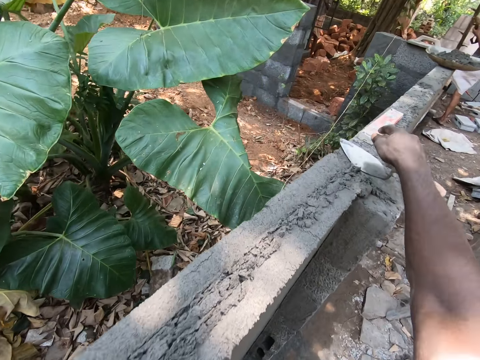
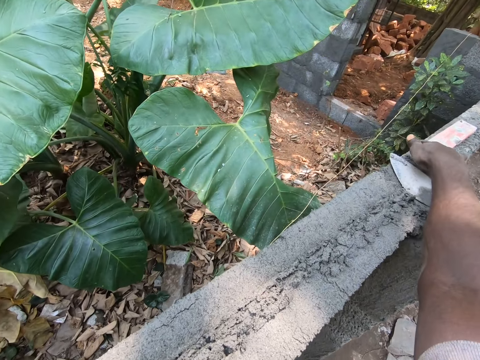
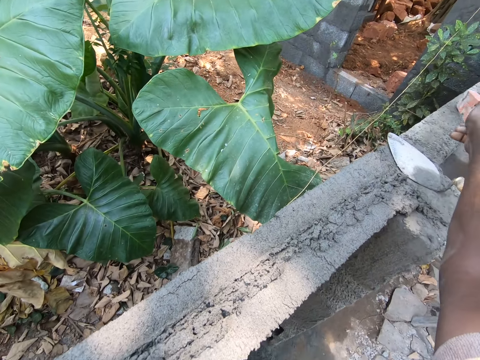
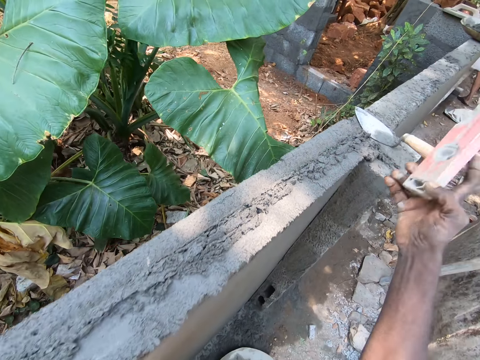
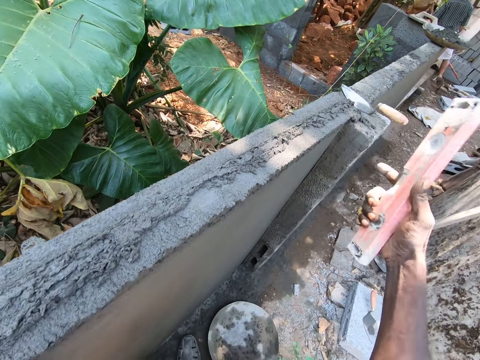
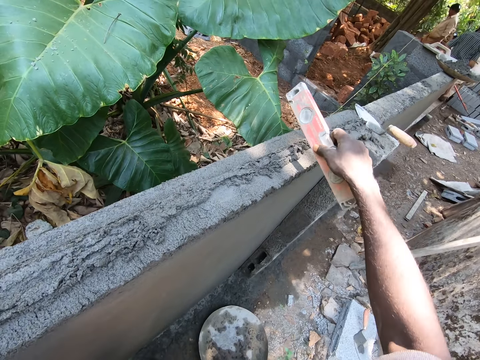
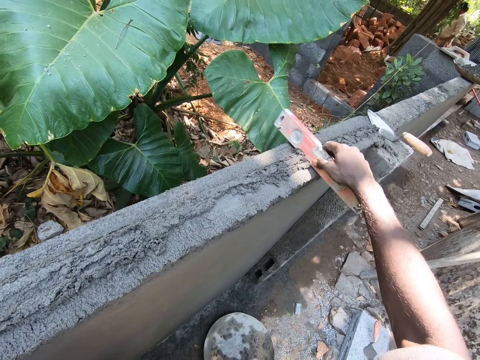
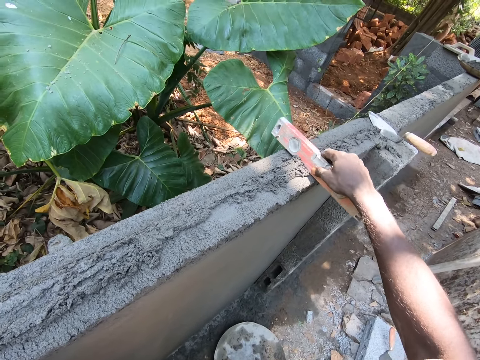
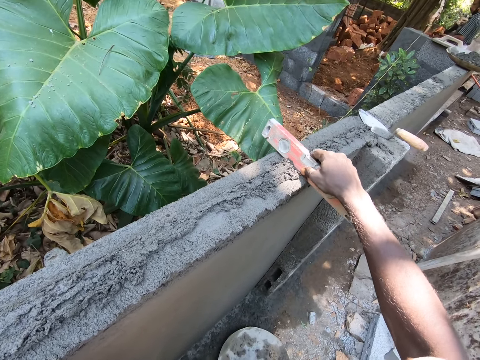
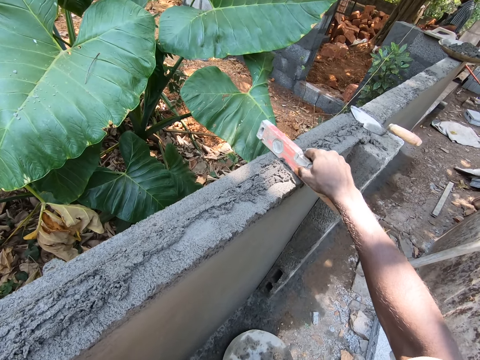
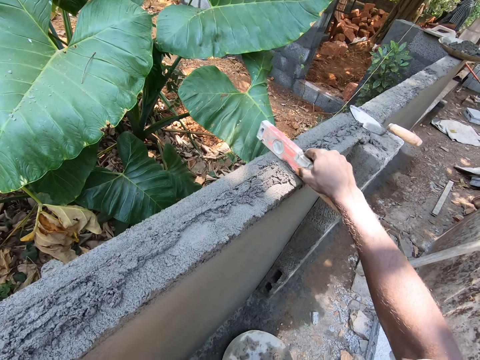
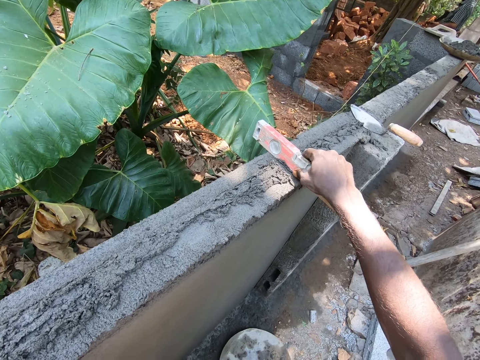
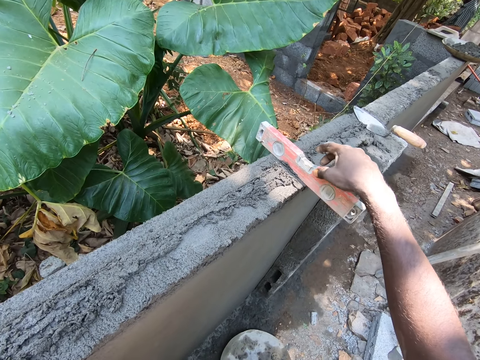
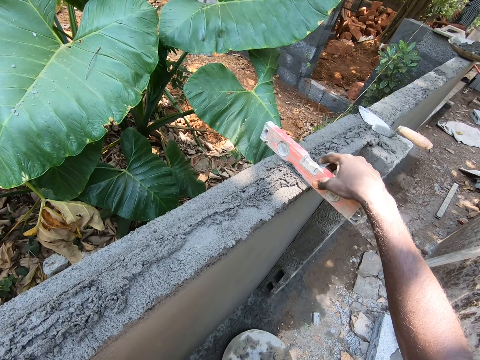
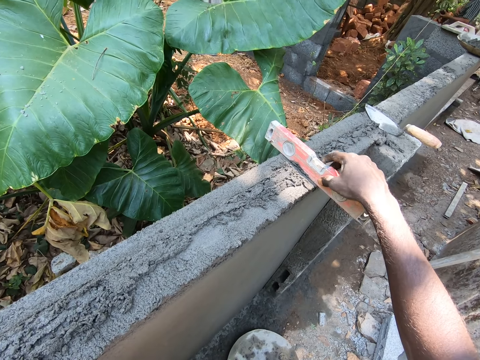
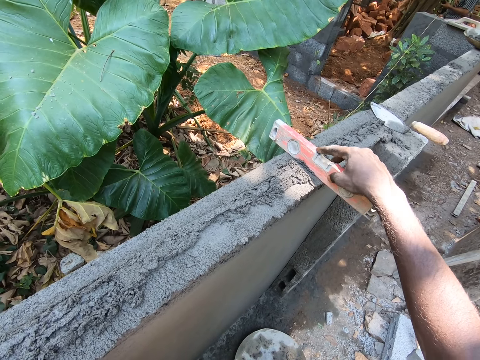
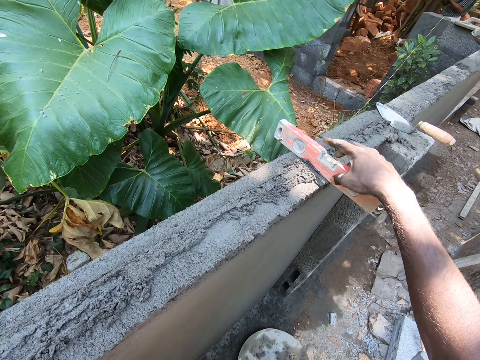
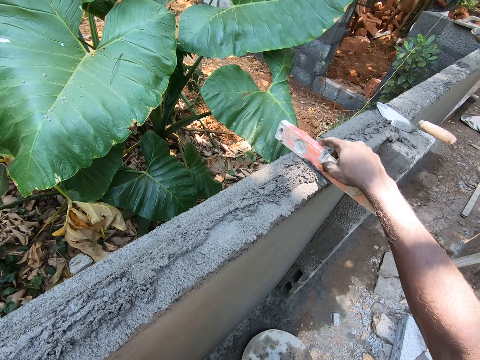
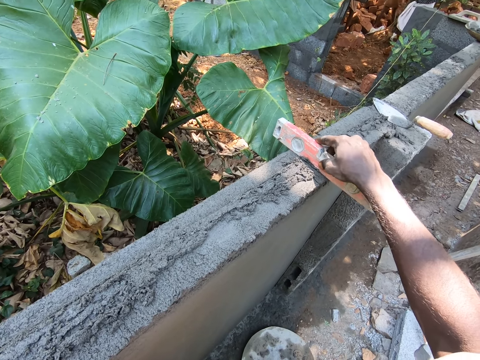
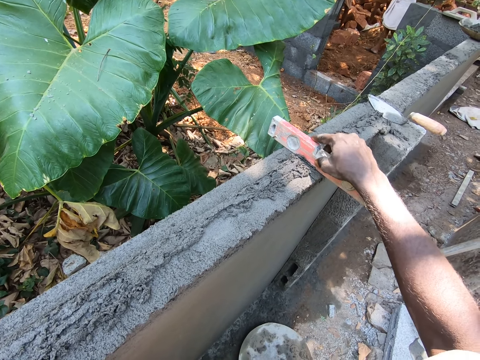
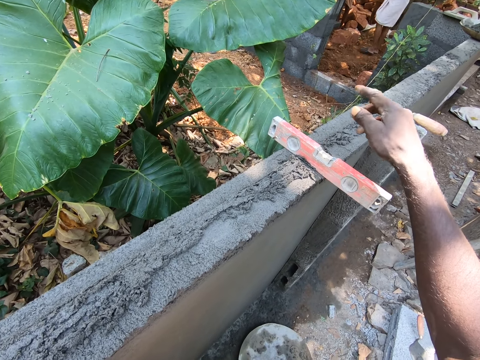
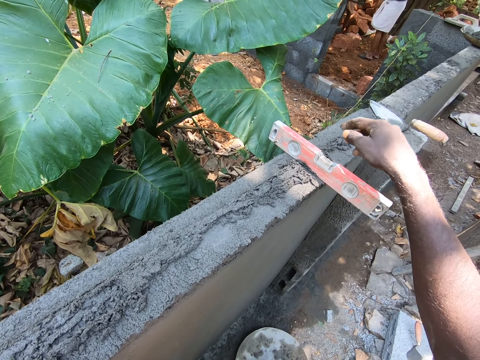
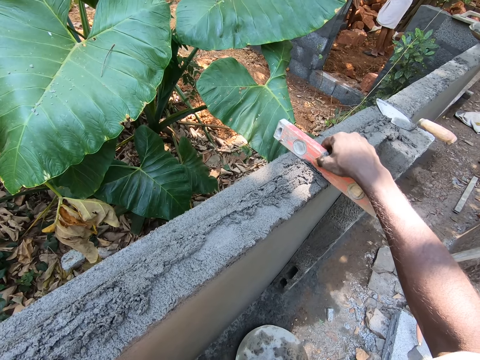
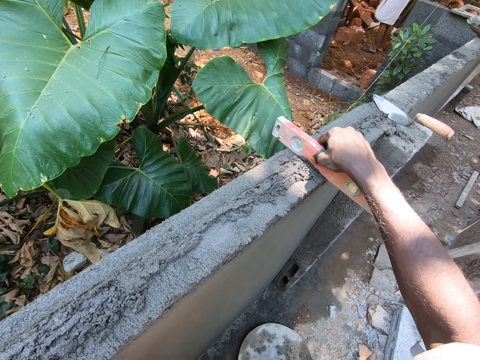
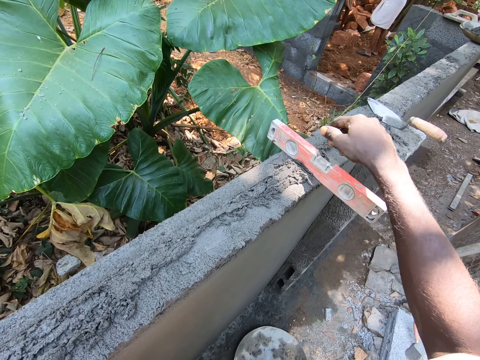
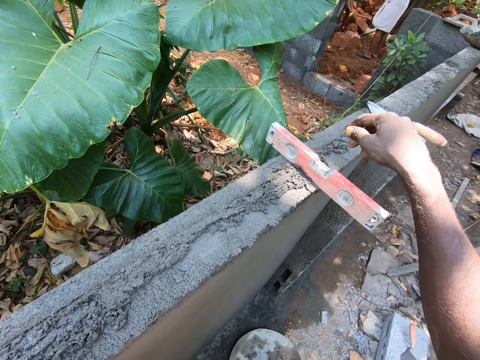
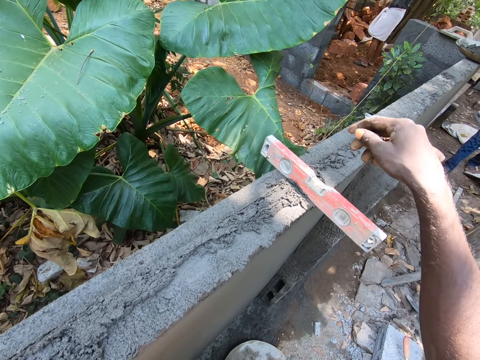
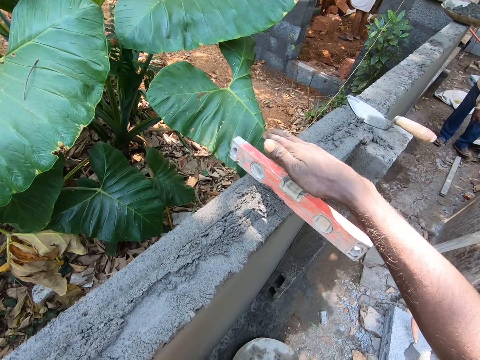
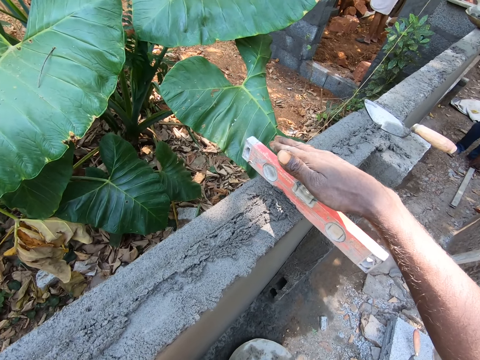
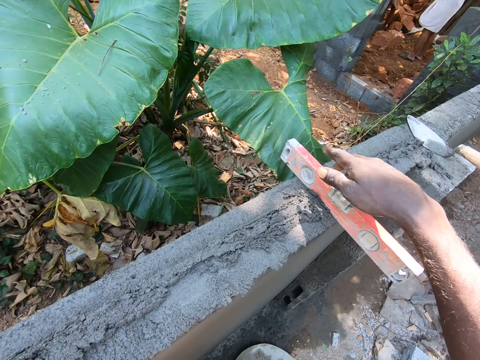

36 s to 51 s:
The camera wearer picks up a level from the wall. They align the cement. They rub the level on the wall, look at the level on the wall, adjust the level on the wall, rub the level on the wall, and look at the level on the wall.

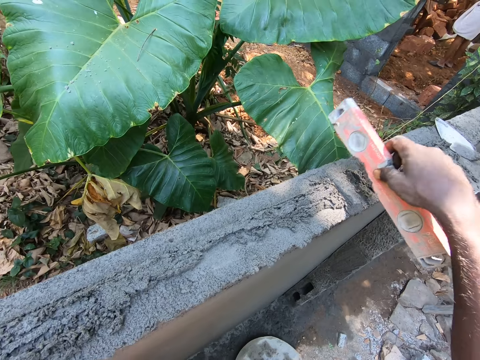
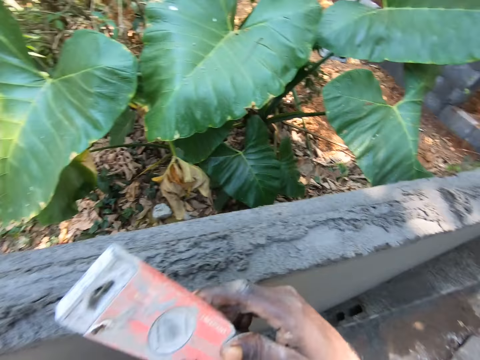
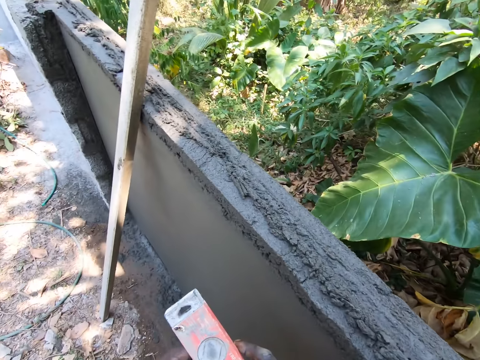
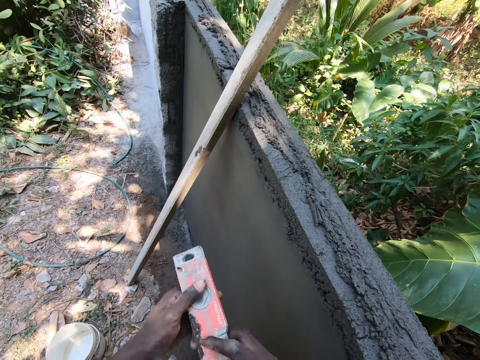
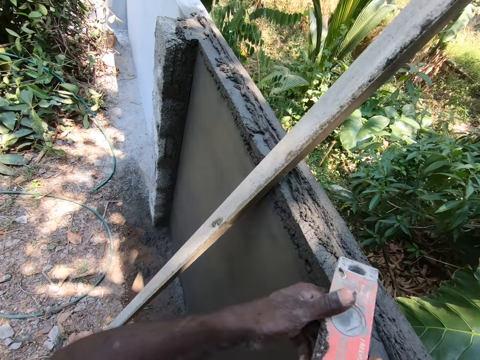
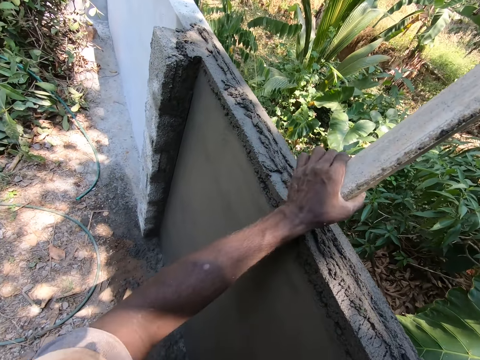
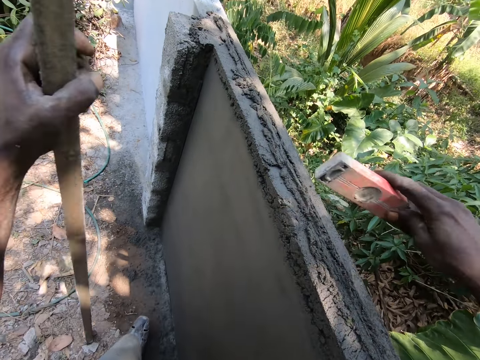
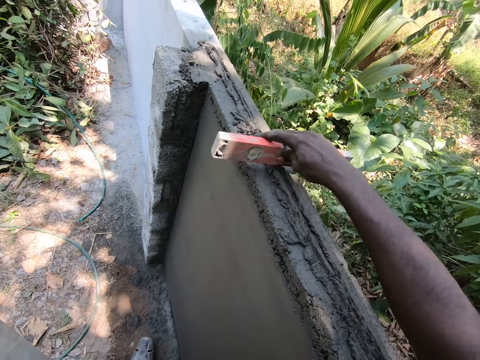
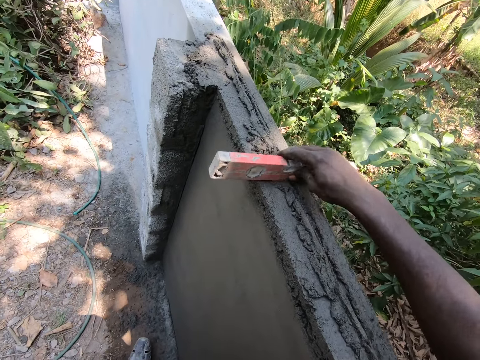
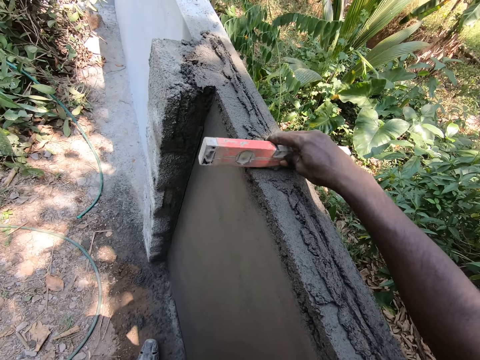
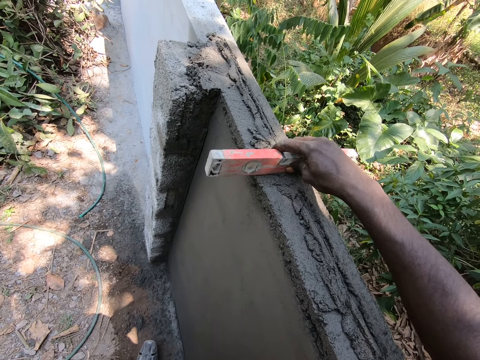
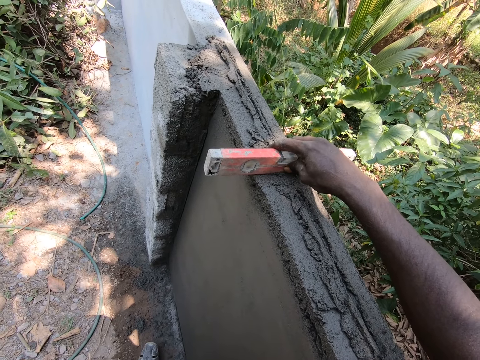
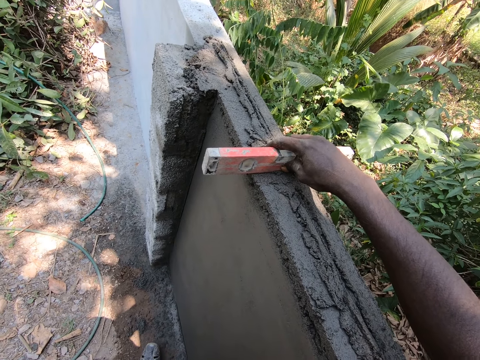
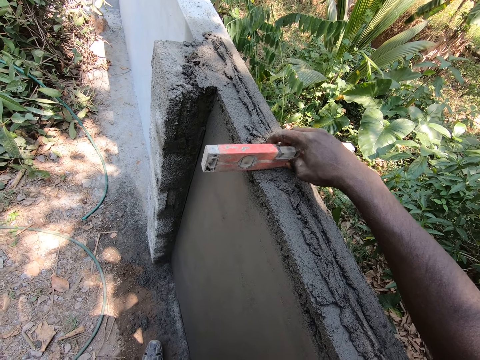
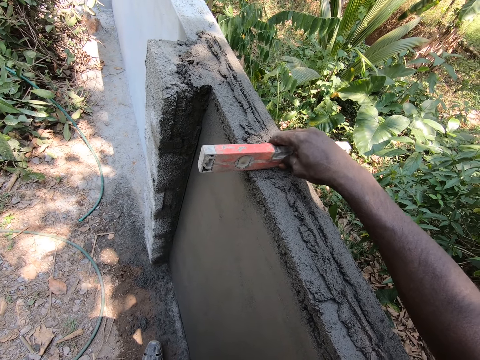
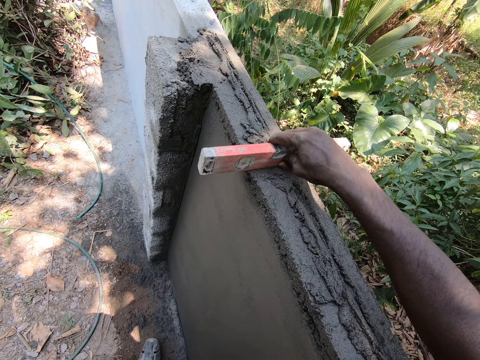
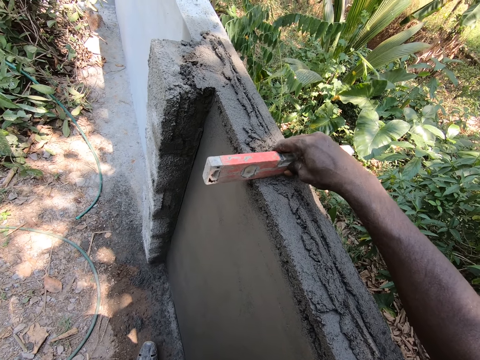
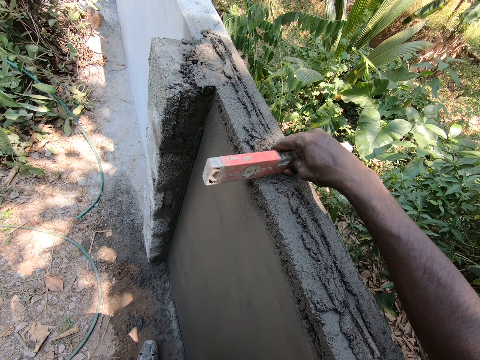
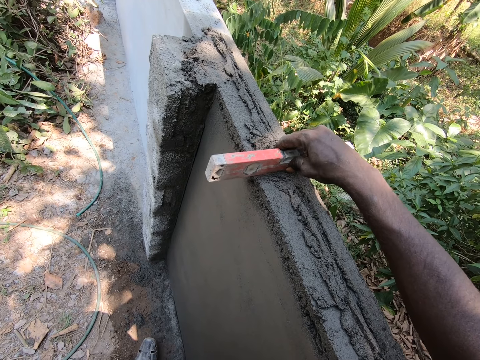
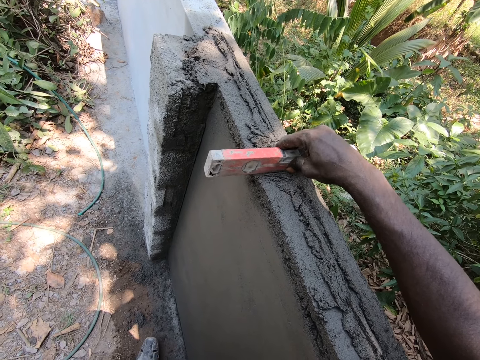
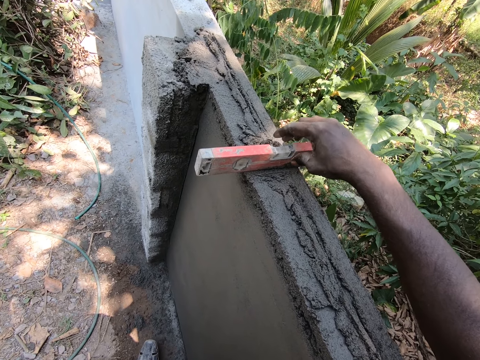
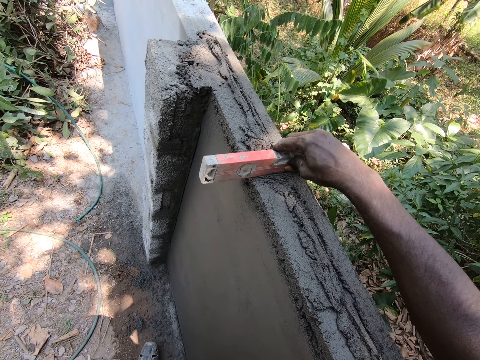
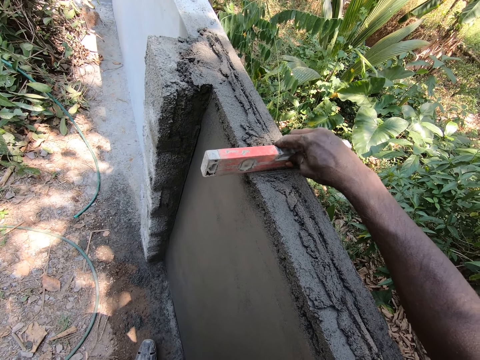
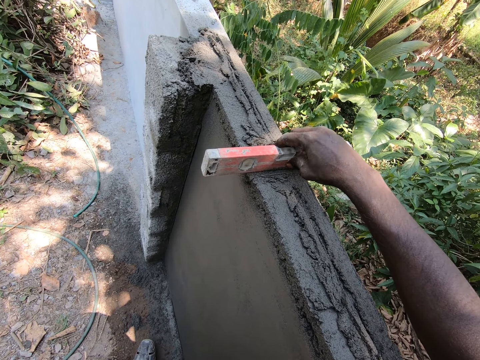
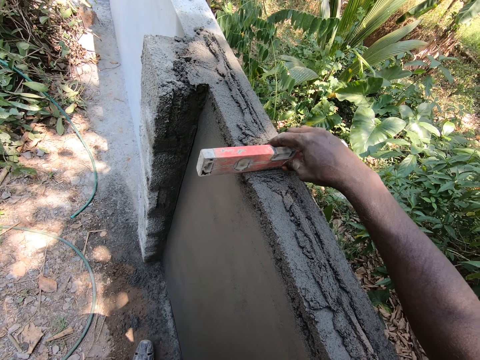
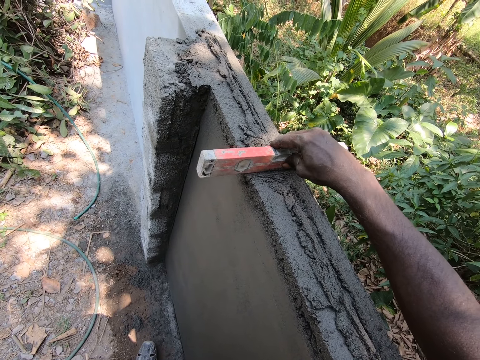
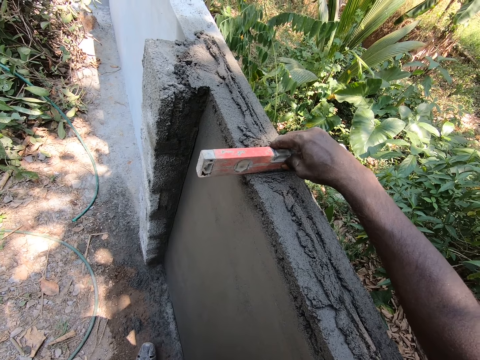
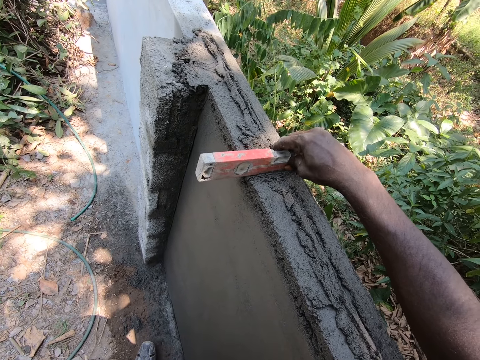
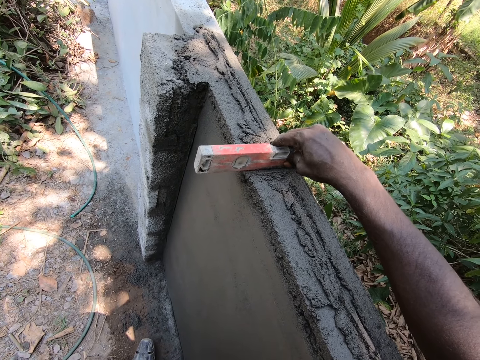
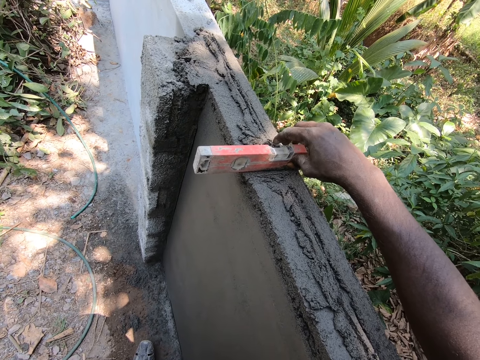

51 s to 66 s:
The camera wearer picks up the level from the wall. They look around the construction site. They pick up the metal bar. They align the cement. They rub the level on the wall, look at the level on the wall, rub the level on the wall, look at the level on the wall, rub the level on the wall, look at the level on the wall, rub the level on the wall, look at the level on the wall, and rub the level on the wall.
